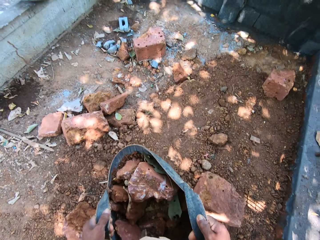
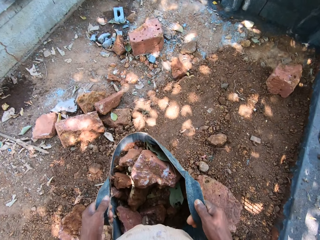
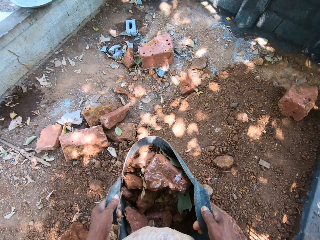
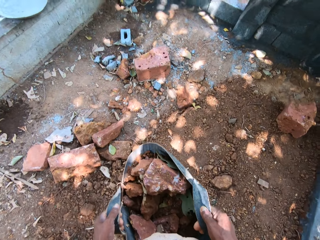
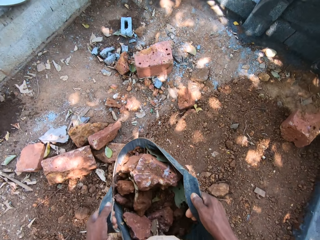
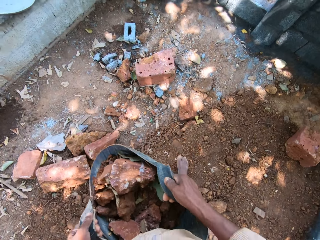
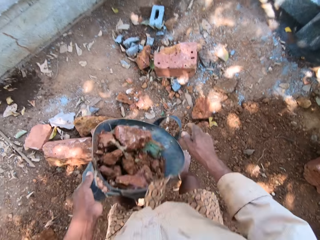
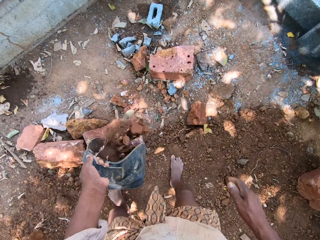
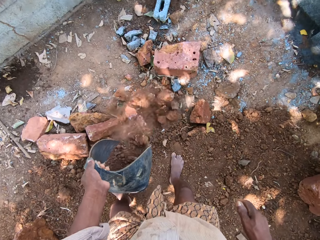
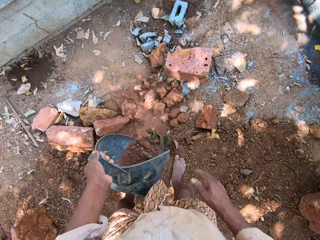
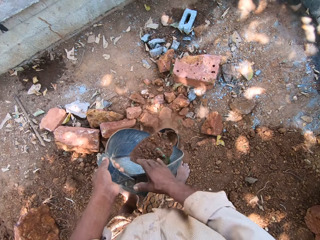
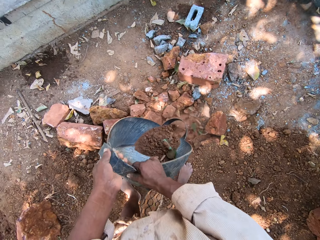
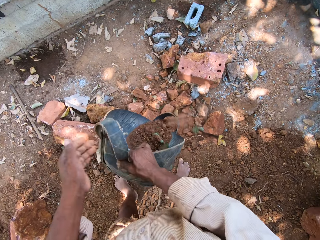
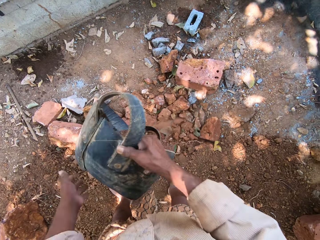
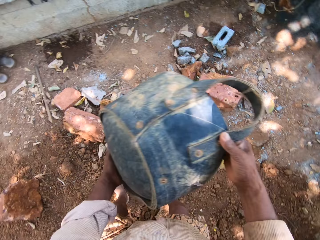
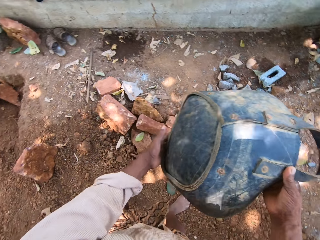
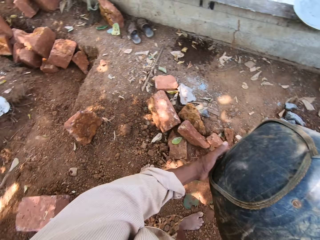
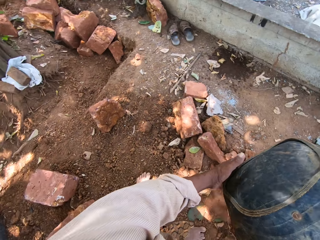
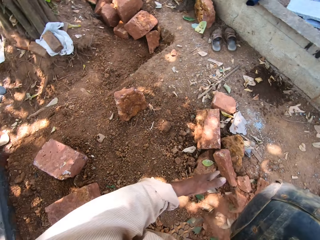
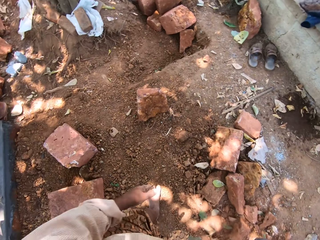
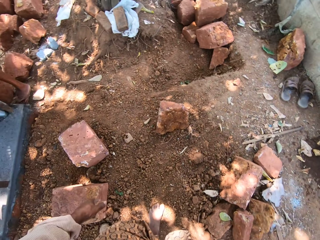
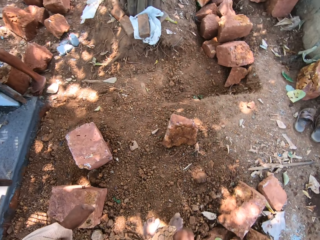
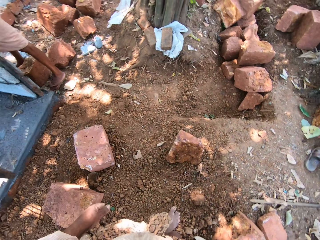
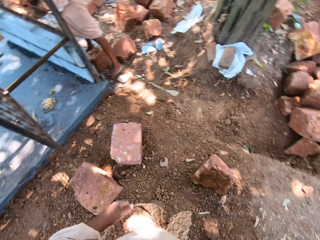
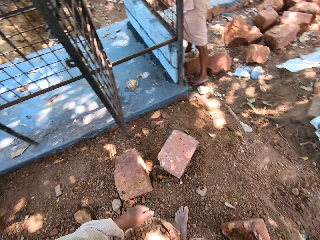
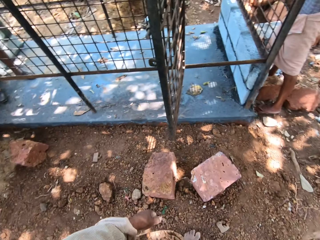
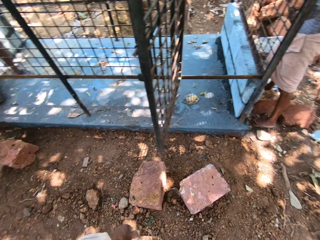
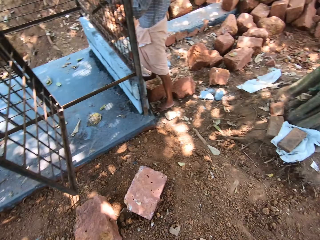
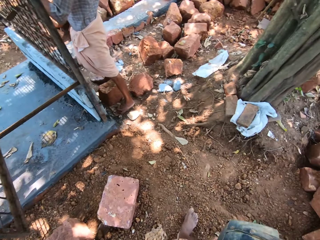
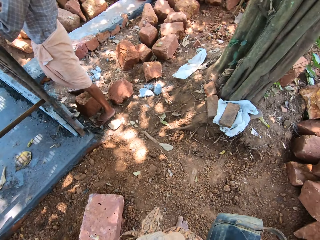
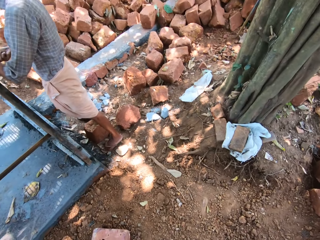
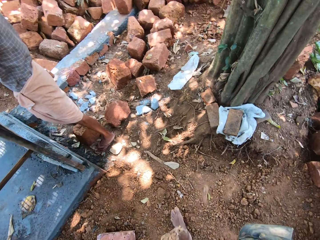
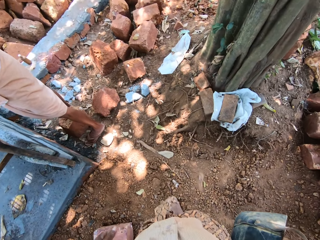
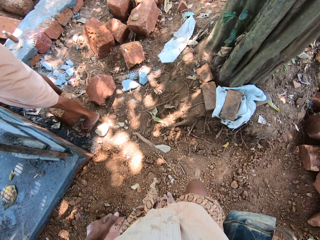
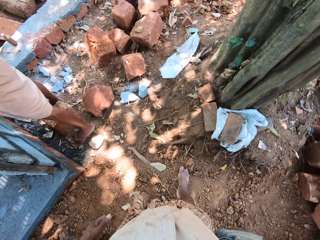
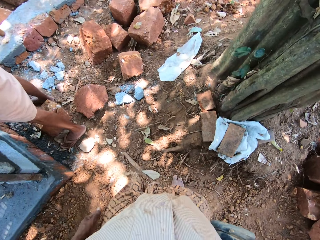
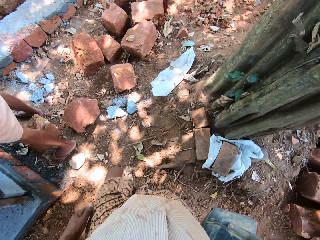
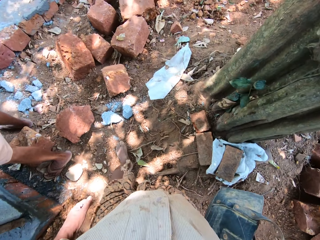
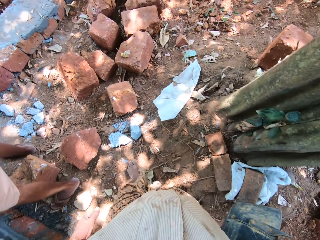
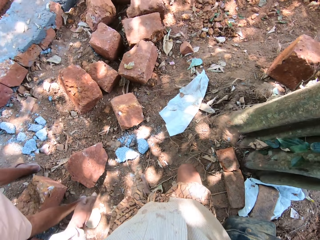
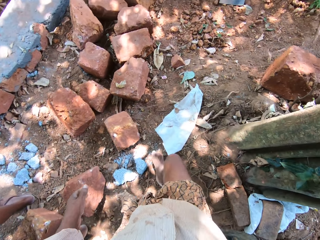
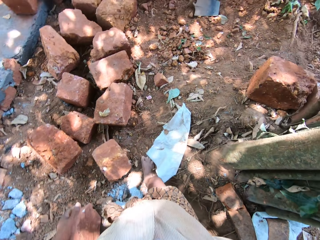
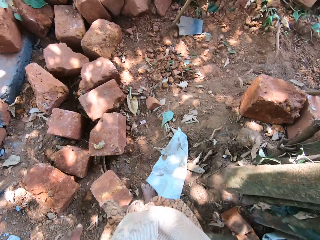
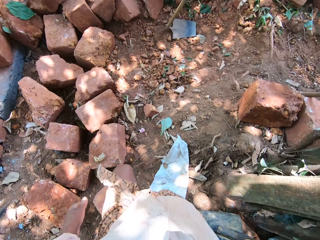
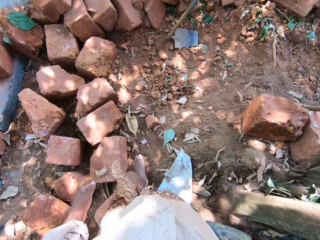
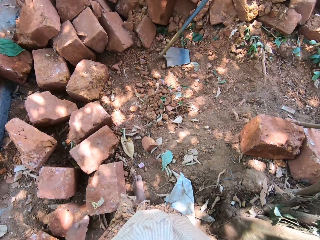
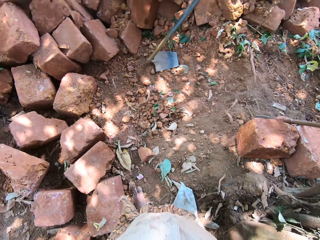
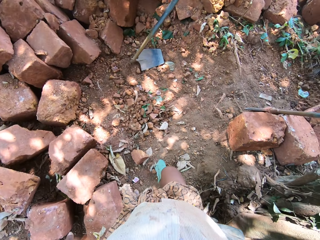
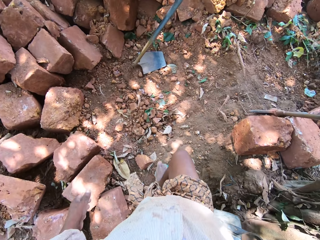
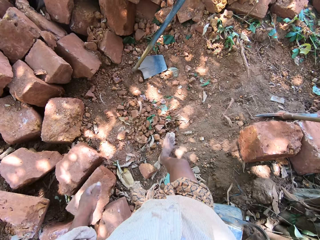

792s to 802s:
The camera wearer pours clay sand and stones from the rubber bucket in both hands to the ground. He throws the stones. He walks around.

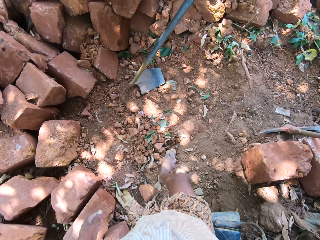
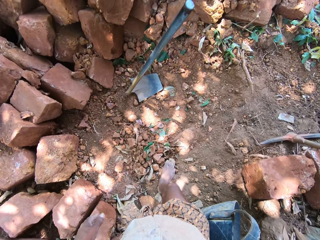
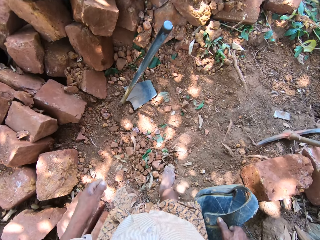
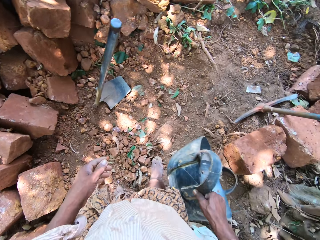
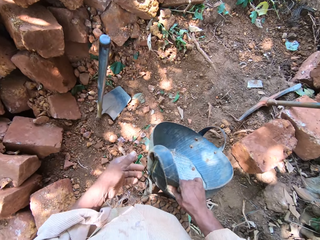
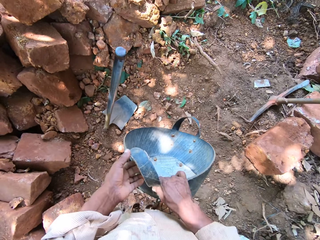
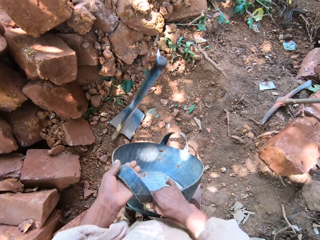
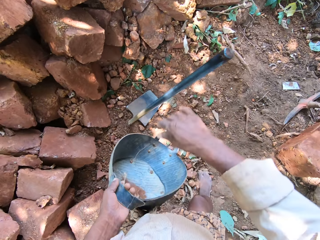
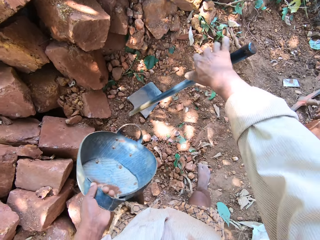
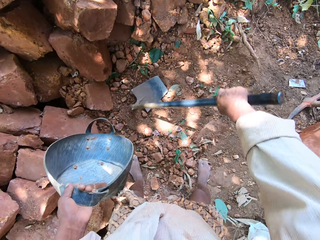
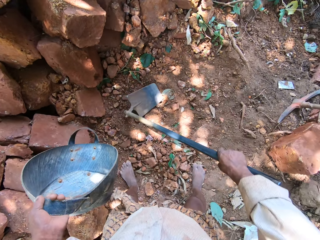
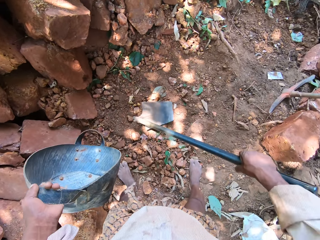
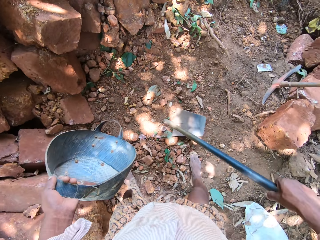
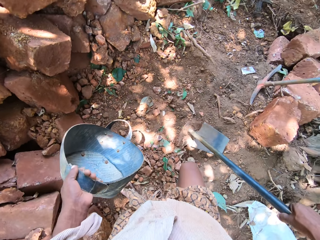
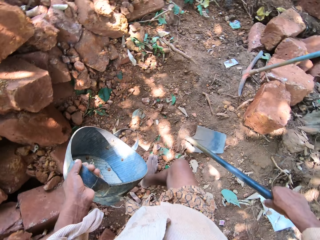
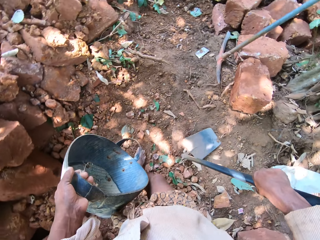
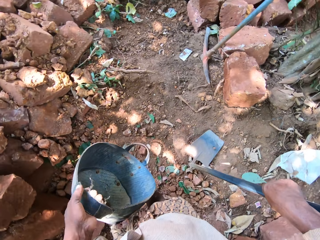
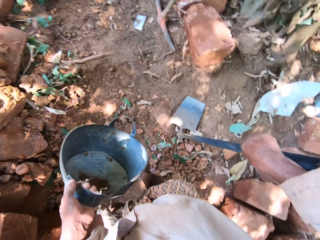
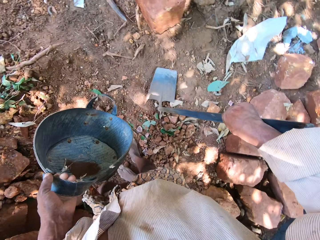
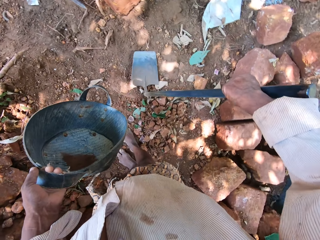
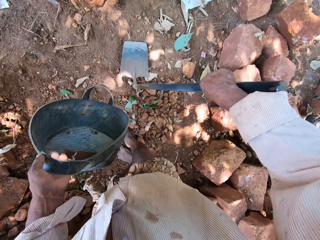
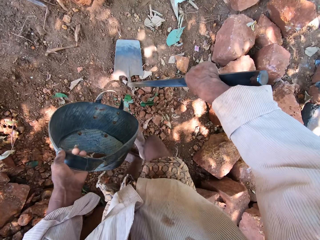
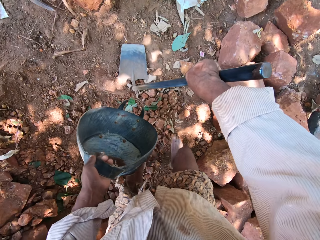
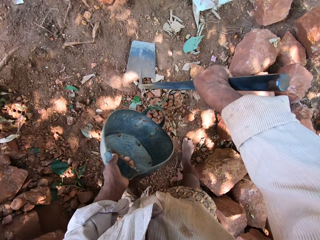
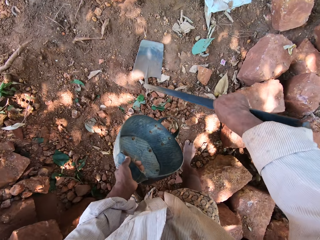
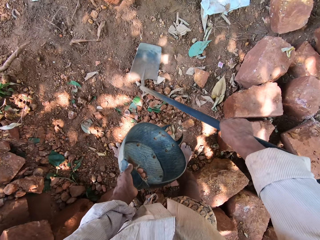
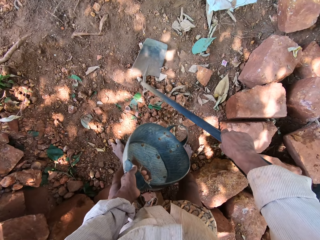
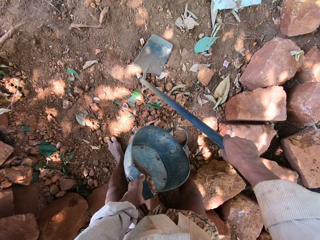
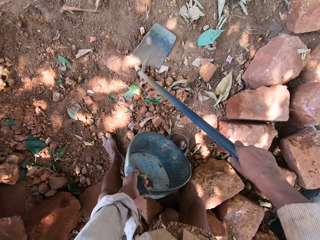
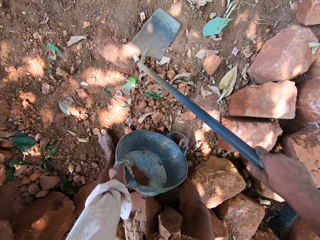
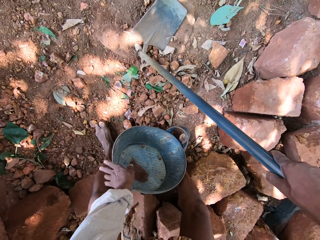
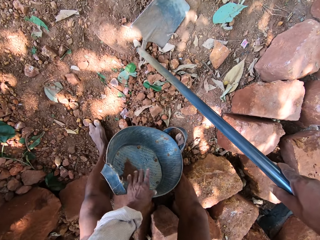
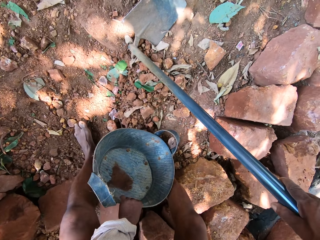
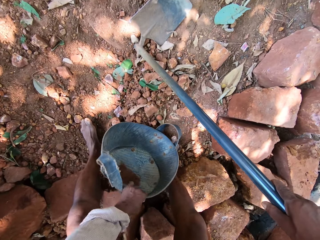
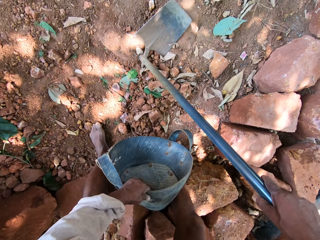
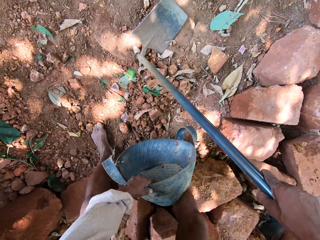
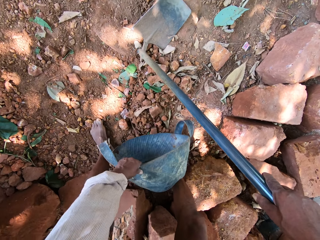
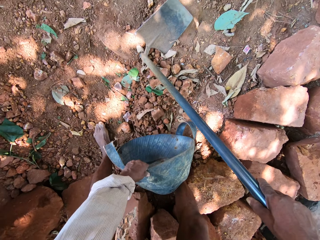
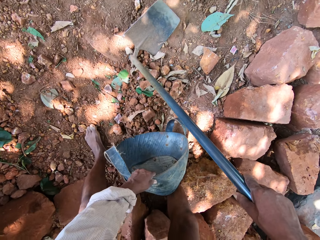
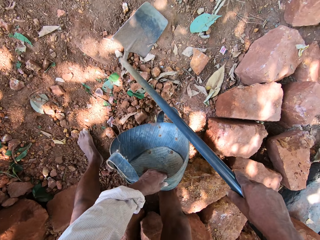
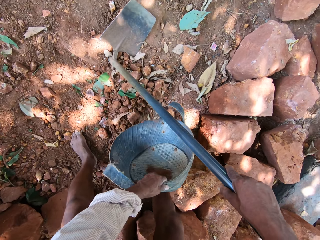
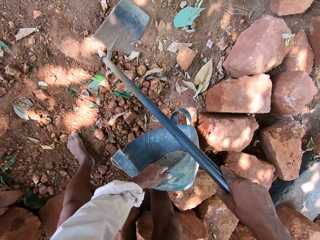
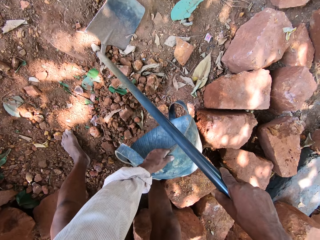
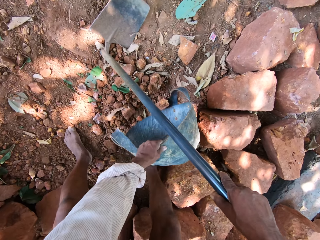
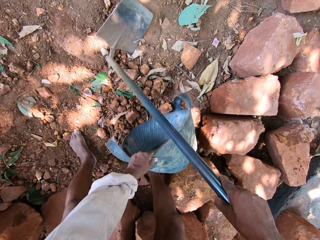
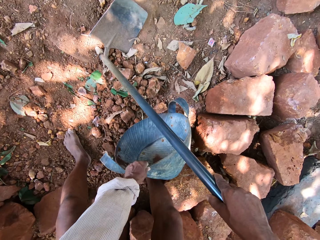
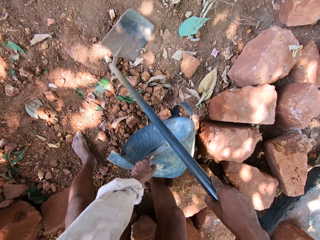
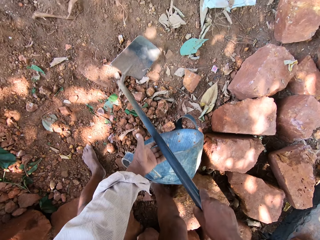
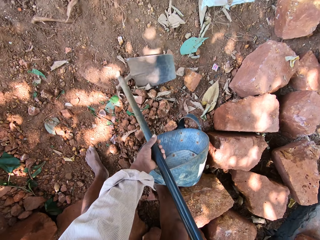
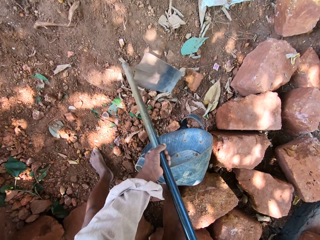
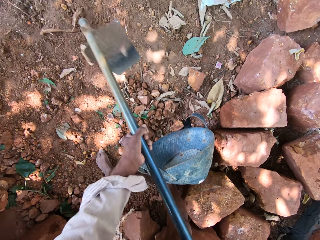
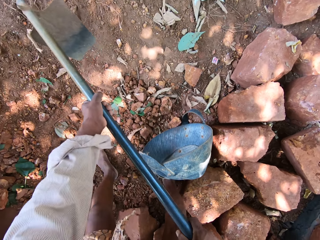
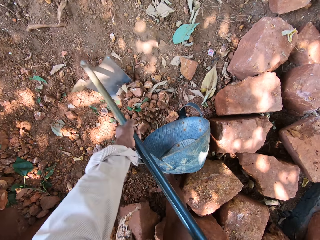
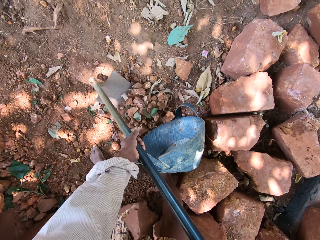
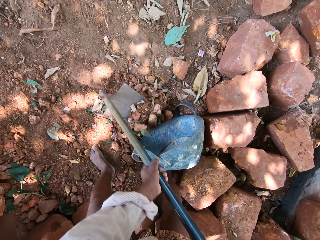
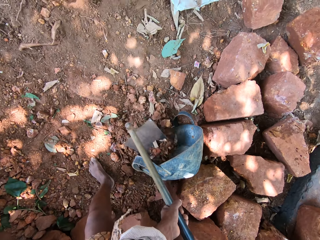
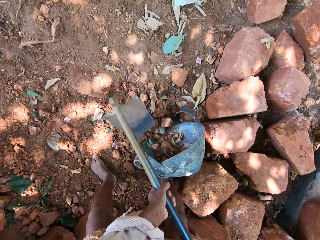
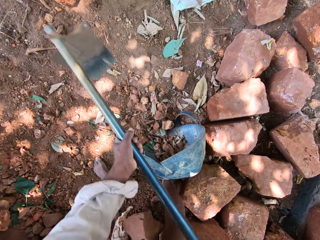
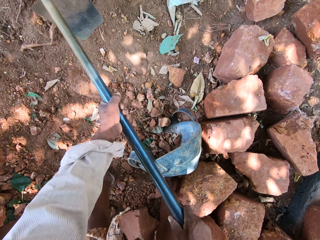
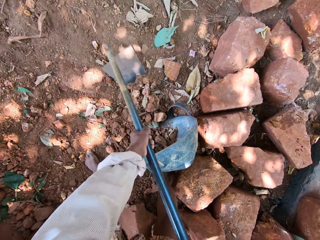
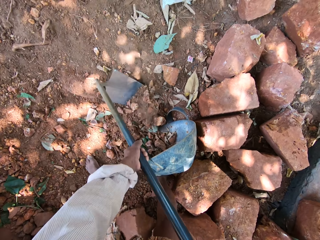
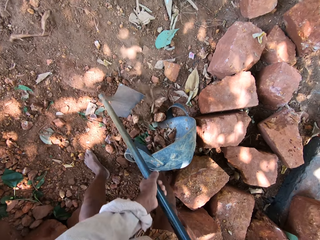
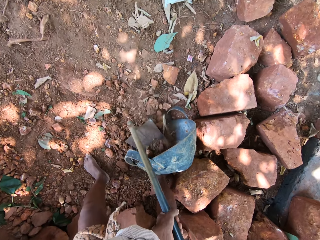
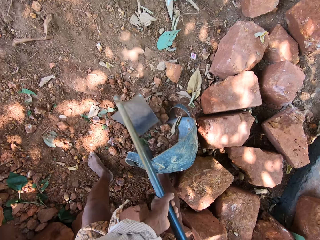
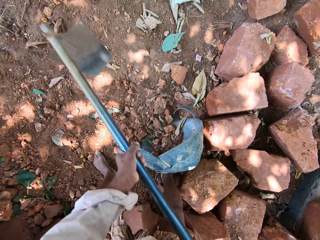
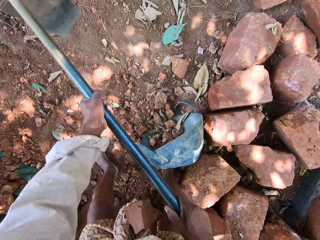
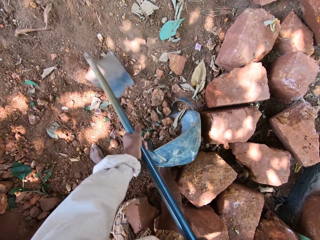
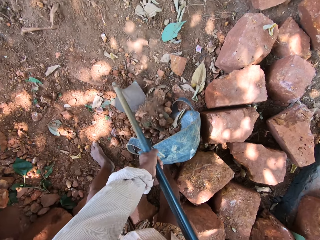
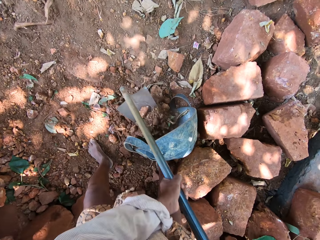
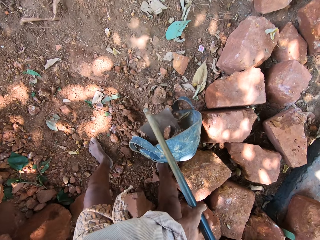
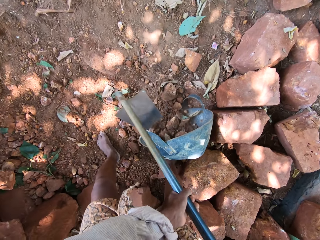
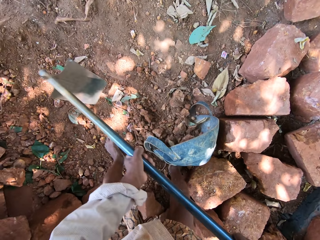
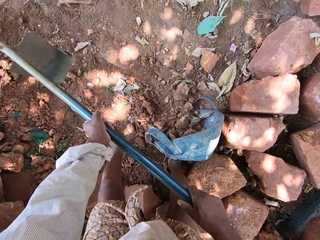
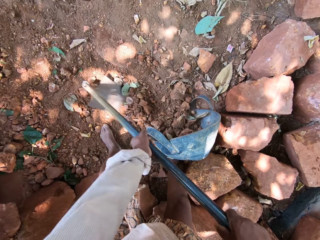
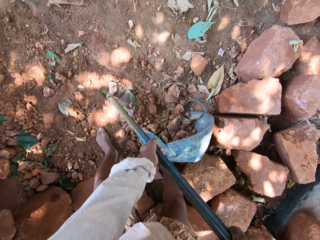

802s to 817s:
The camera wearer passes the rubber bucket or basket from his right hand to his left hand. He picks up the hoe from the ground with his right hand. He puts the hoe down. He drops the rubber bucket in his left hand to the ground. He picks up the rubber bucket from the ground with his left hand. He hits the ground with the rubber bucket in his left hand. He moves the basket. He places the rubber bucket in his left hand on the ground. He holds the hoe with both hands. He scoops clay sand and stones from the ground into the rubber bucket with the hoe with both hands.
